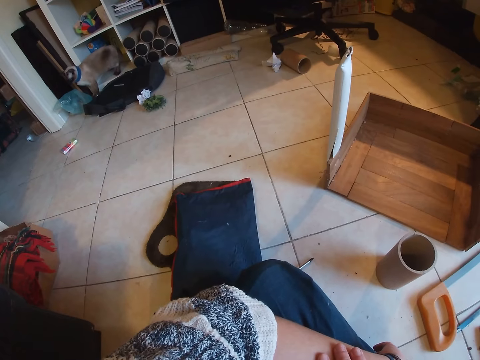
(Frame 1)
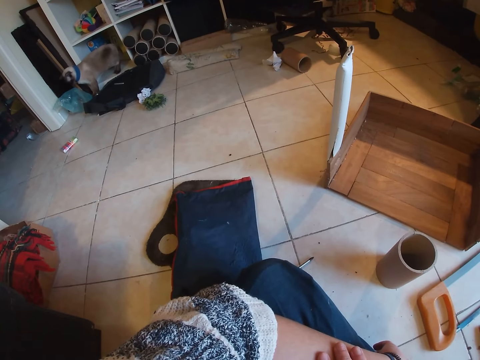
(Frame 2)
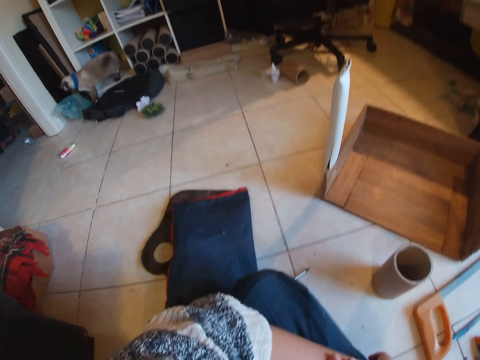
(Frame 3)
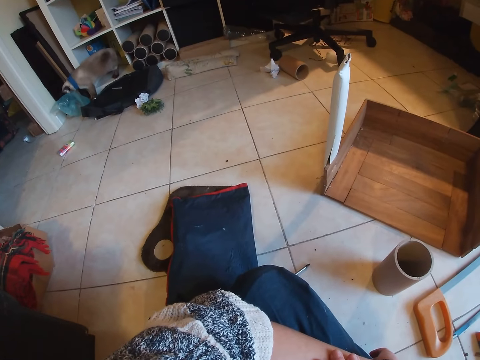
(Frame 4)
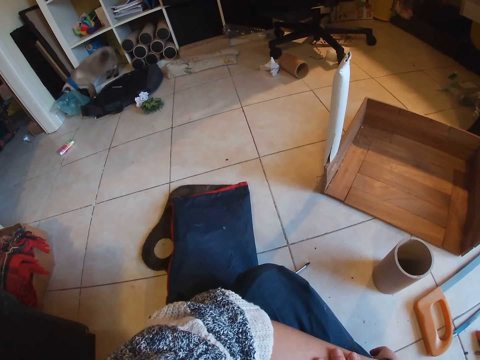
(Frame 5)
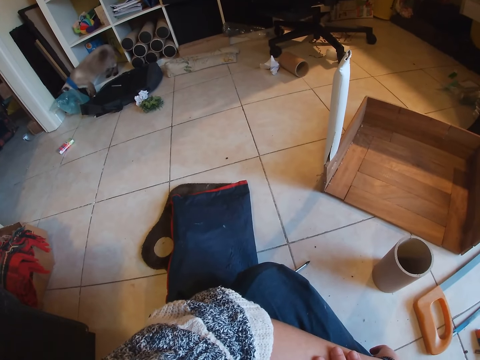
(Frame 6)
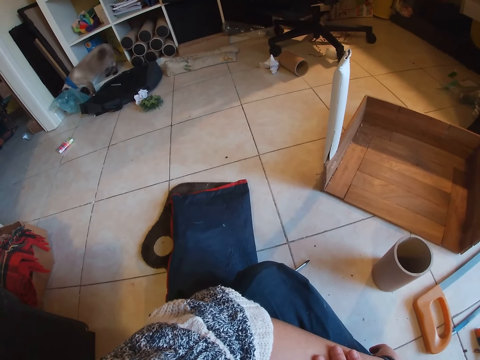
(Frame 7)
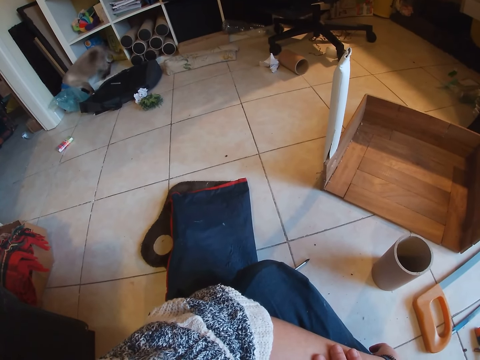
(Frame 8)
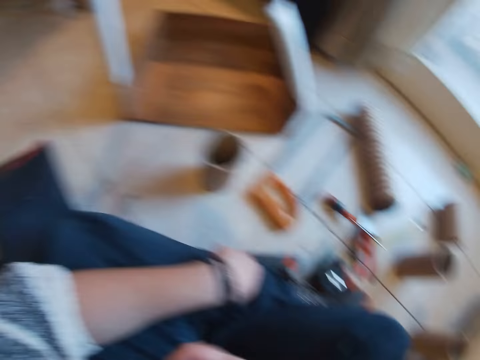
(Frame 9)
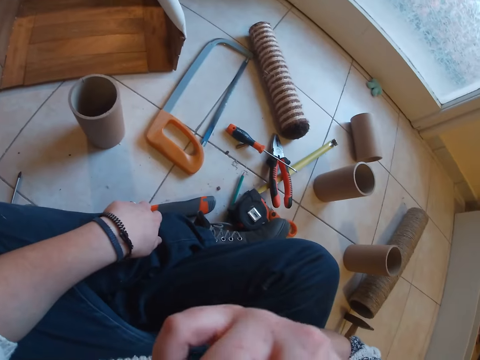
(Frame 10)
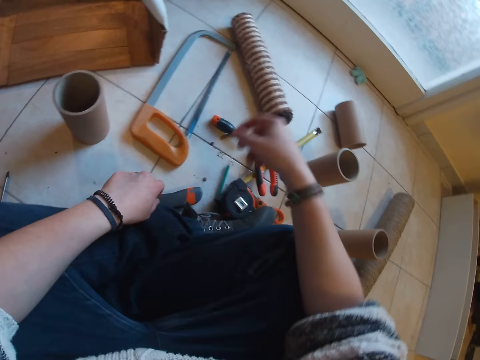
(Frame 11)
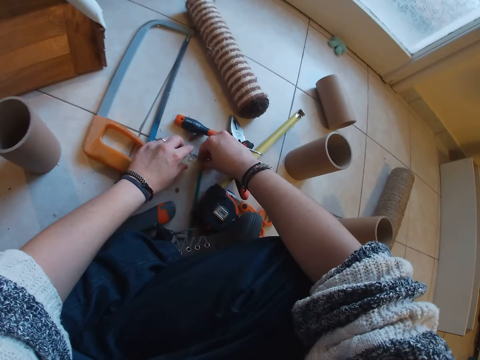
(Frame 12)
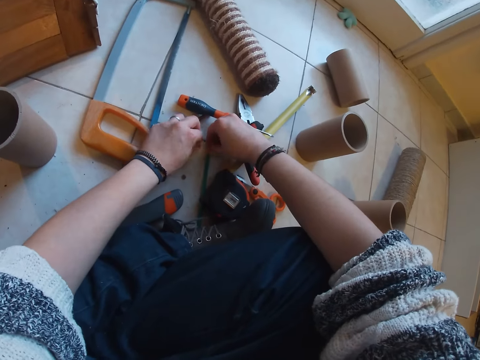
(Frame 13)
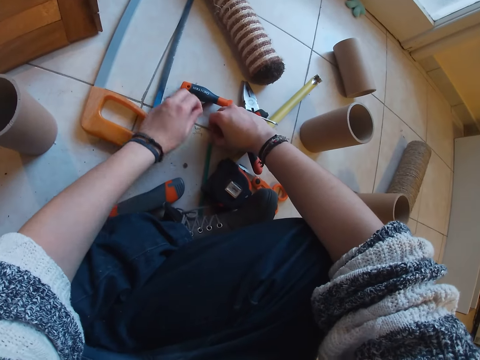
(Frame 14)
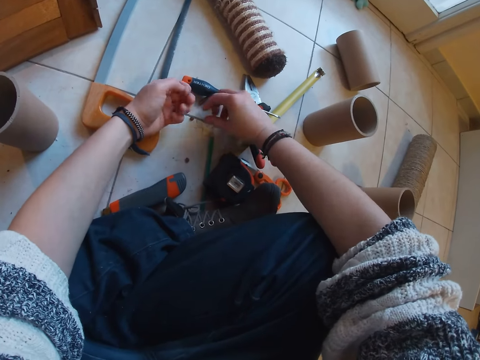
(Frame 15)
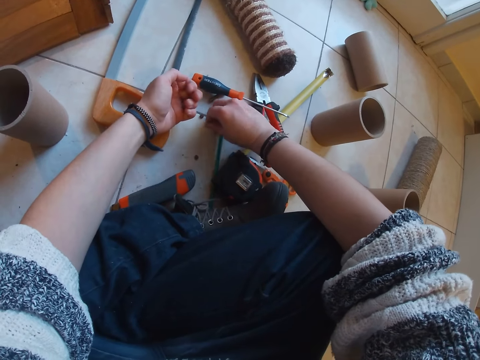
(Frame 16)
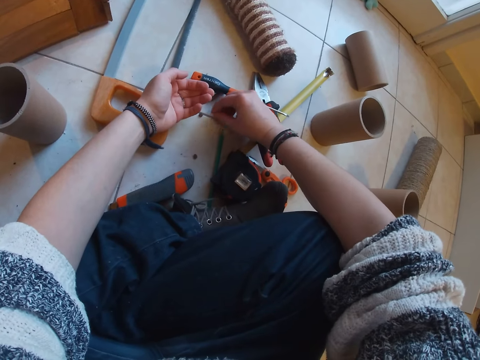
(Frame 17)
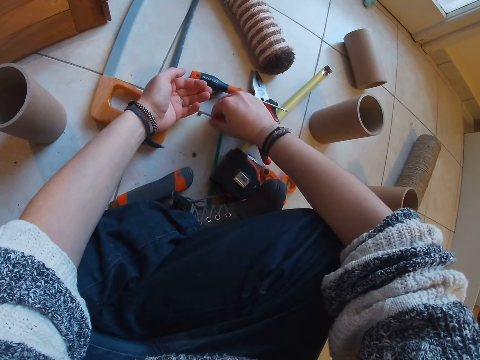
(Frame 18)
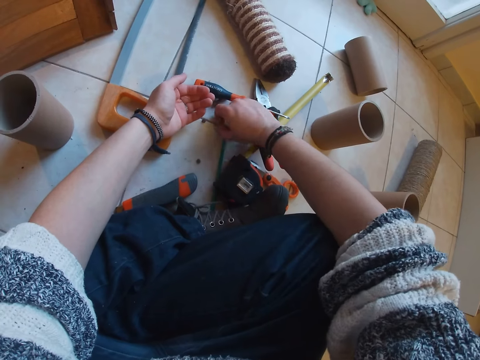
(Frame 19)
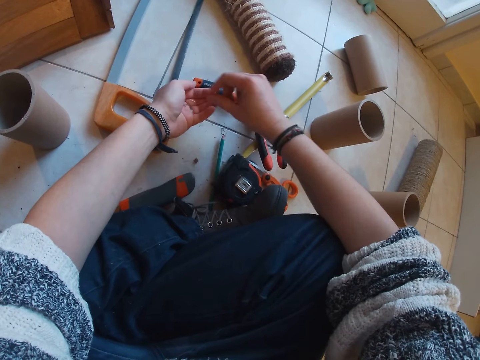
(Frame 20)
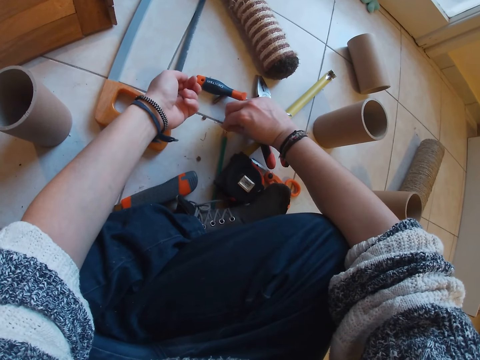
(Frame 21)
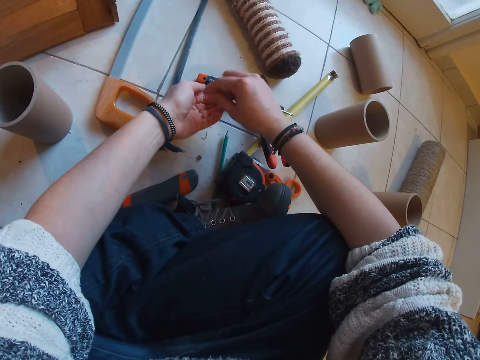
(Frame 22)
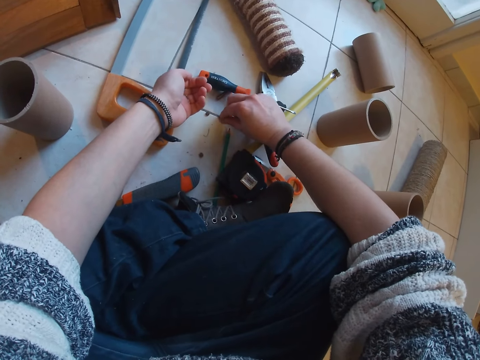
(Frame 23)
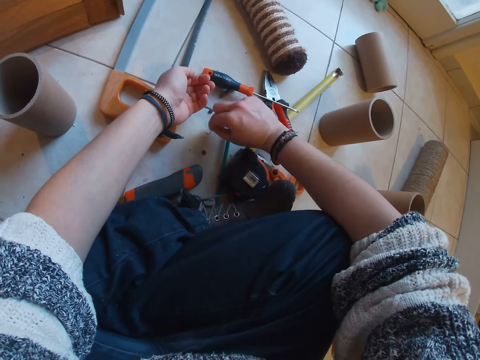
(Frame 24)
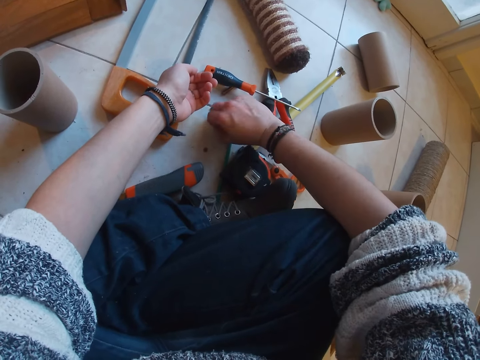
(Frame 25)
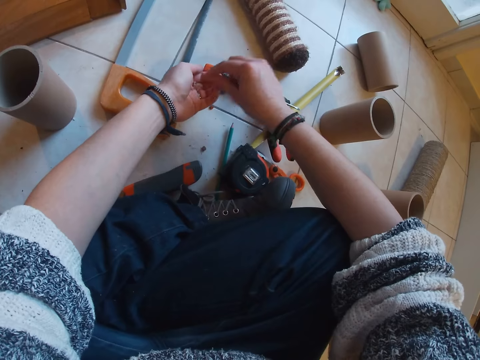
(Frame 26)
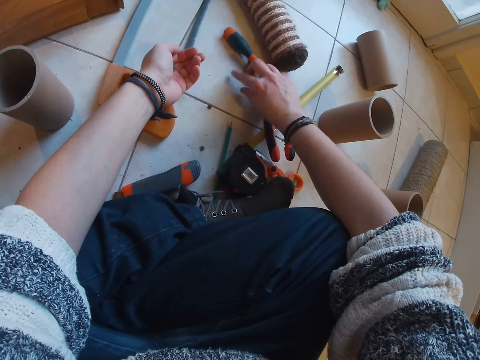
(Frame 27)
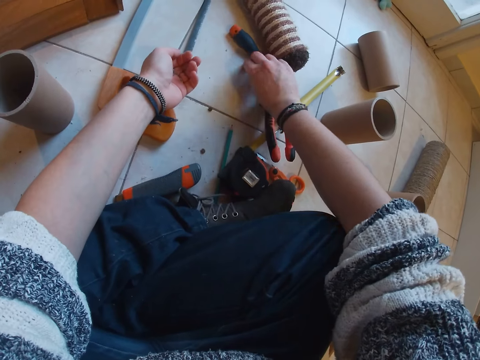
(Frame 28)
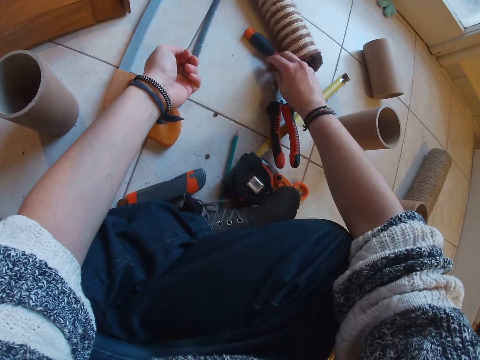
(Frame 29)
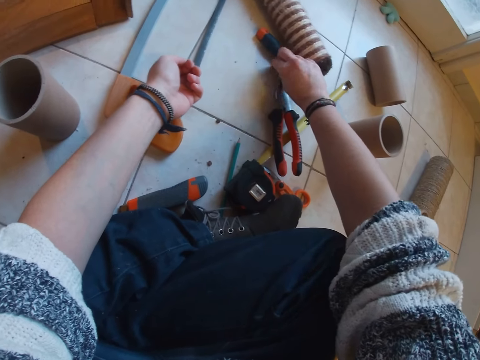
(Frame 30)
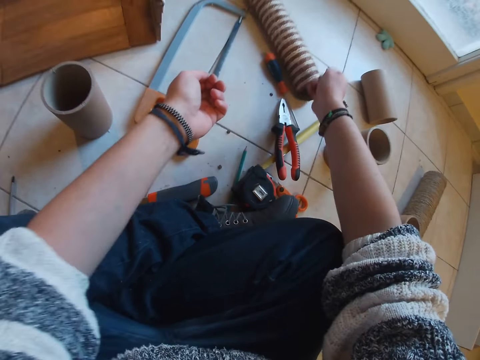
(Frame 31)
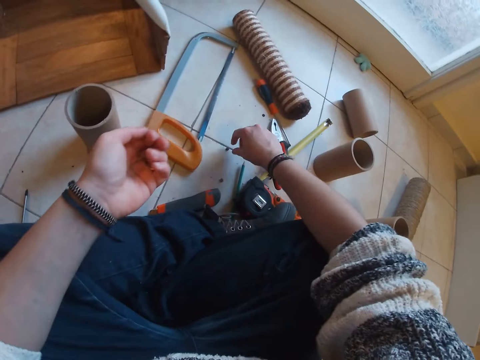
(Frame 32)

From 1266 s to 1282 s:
The camera wearer picks up a stapler pin with her right hand. She picks up the stapler pin from the floor with her right hand. She puts the stapler pin in her right hand in her left palm. She picks up the stapler pin with her right hand and puts the stapler pin in her right hand in her left palm. She picks up the stapler pin with her right hand. She picks up the stapler pin with her right hand again. She puts the stapler pin in her right hand in her left palm. She pushes the screwdriver with her right hand. She picks up the stapler pin with her right hand.

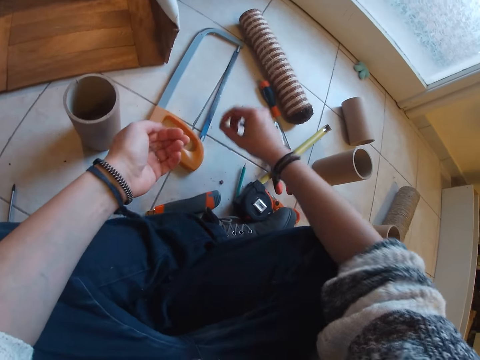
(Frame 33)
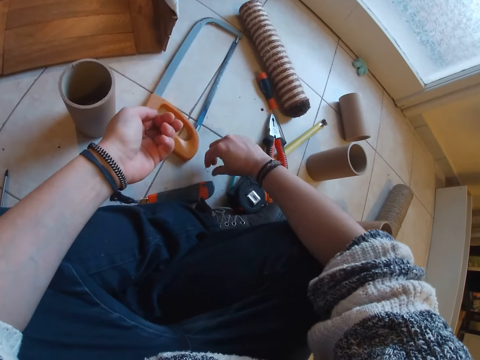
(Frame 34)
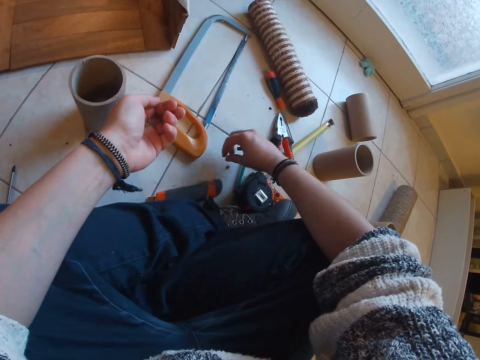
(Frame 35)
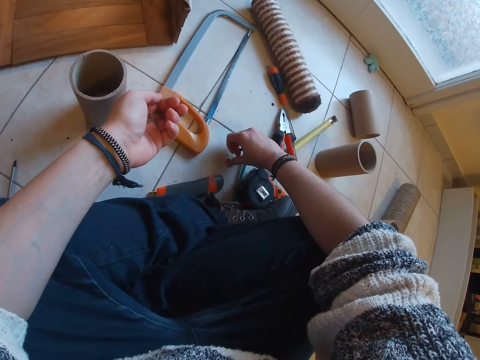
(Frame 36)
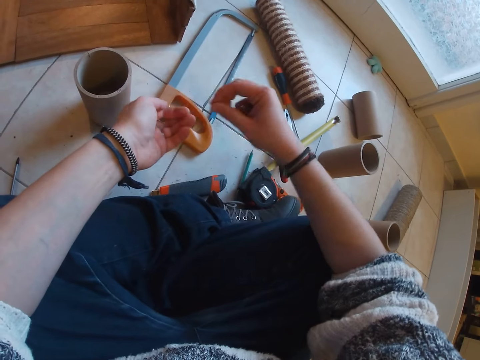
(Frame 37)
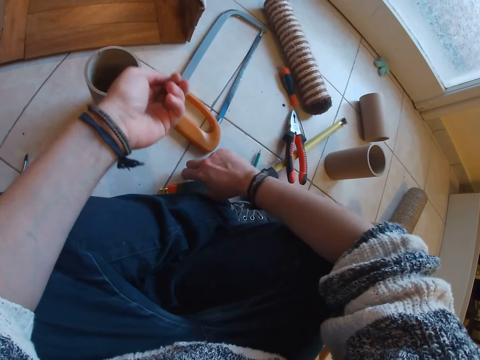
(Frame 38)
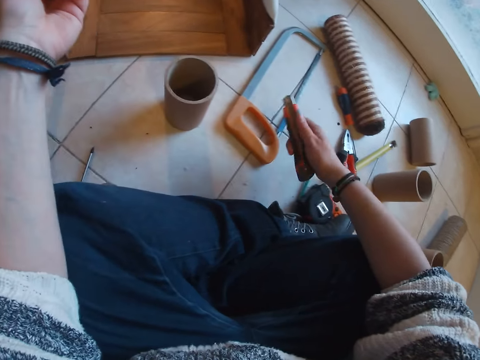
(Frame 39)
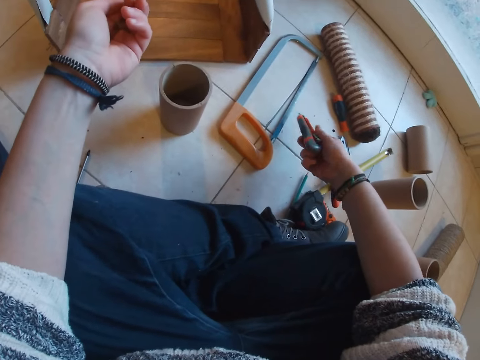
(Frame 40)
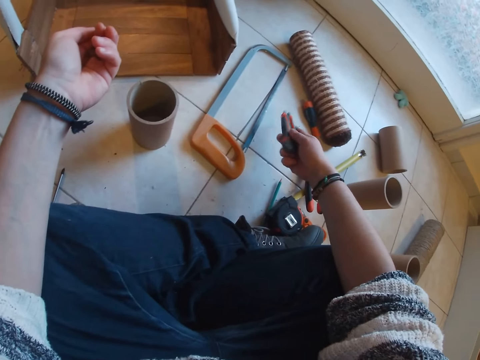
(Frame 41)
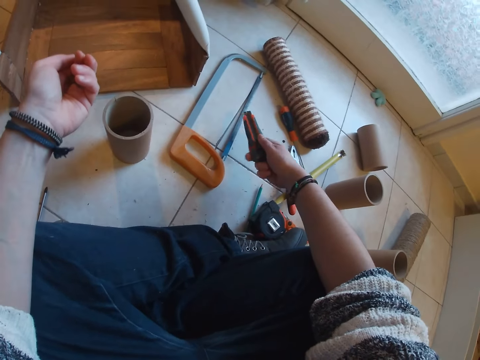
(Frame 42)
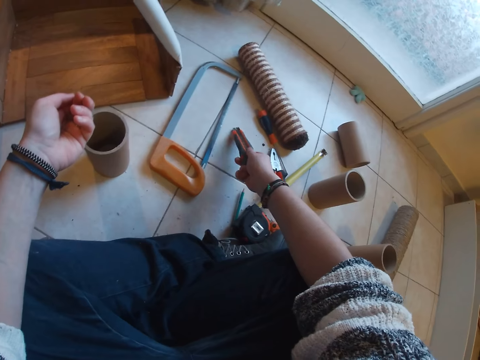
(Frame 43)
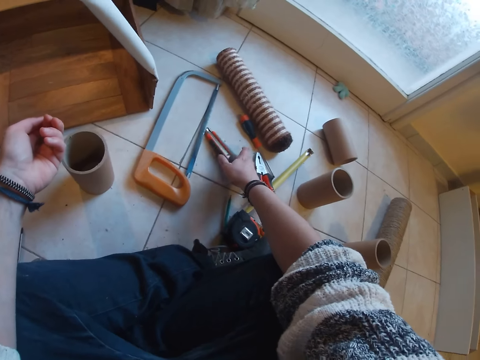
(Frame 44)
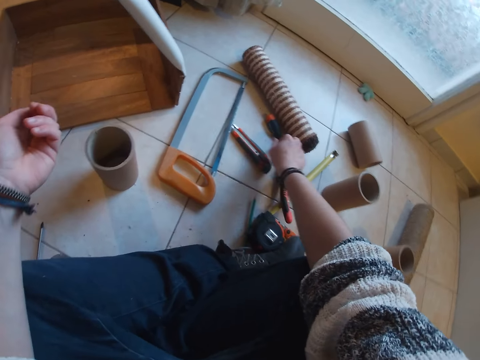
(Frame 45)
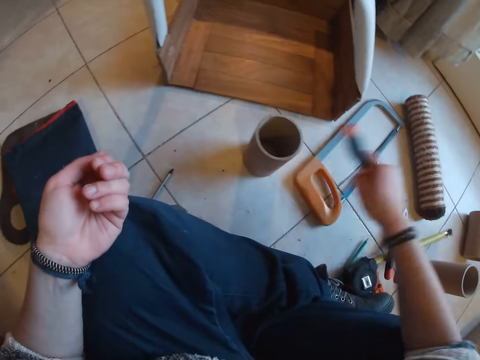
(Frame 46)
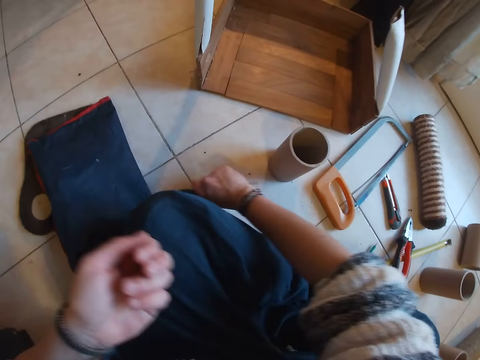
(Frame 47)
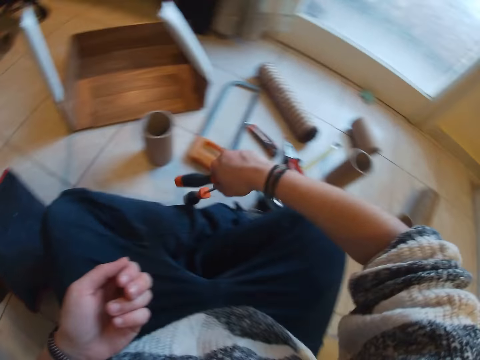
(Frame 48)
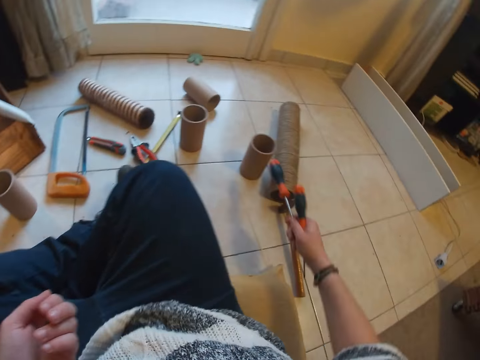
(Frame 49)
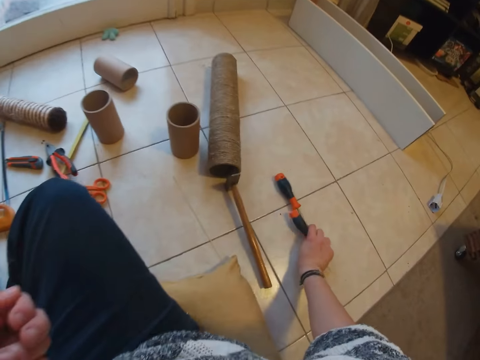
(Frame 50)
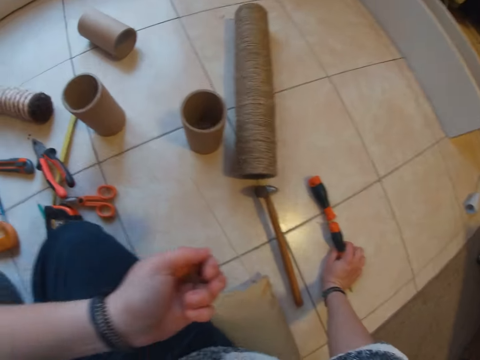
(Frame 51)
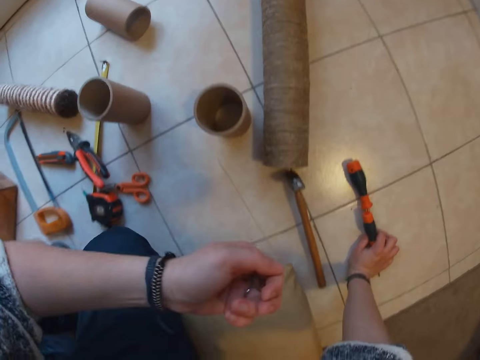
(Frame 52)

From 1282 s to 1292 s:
The camera wearer picks up a bolt pin with her right hand and puts the bolt in her right hand in her left palm. She picks up the bolt pin with her right hand and puts the bolt in her right hand in her left palm. She picks up a snap-off blade knife from the floor with her right hand. She drops the snap-off blade knife in her right hand on the floor. She picks up the screwdriver from the floor with her right hand. She picks up the screwdriver with her right hand again. She places her right hand on the floor and puts the screwdriver on the floor.
